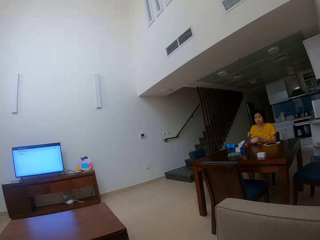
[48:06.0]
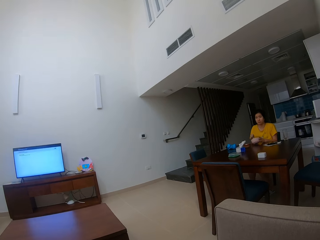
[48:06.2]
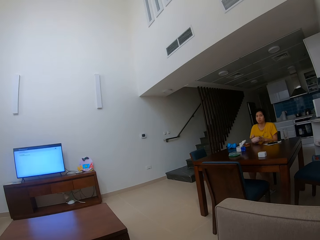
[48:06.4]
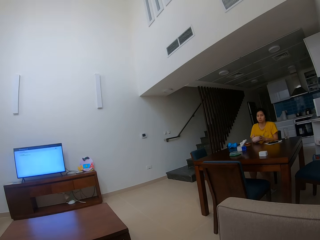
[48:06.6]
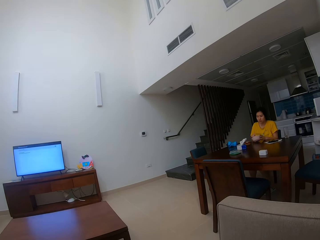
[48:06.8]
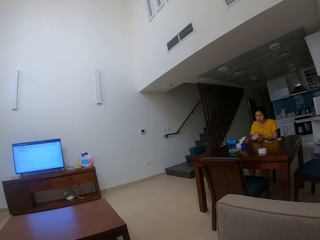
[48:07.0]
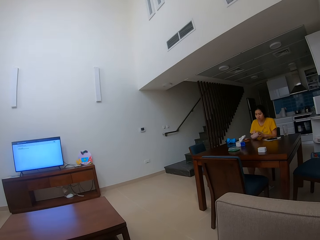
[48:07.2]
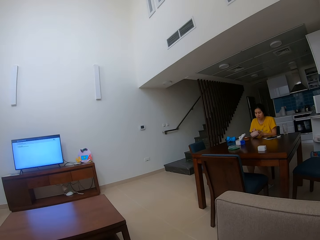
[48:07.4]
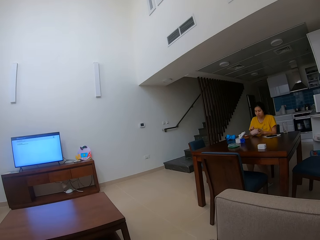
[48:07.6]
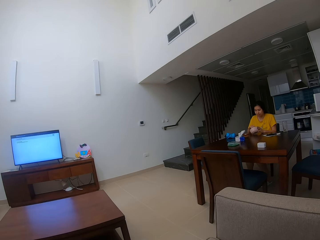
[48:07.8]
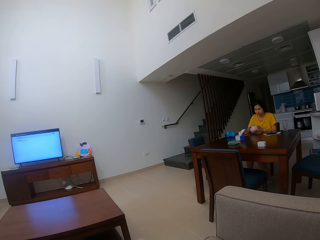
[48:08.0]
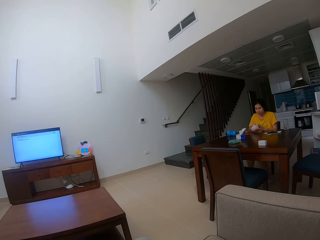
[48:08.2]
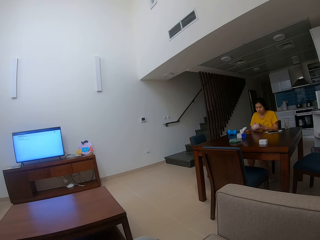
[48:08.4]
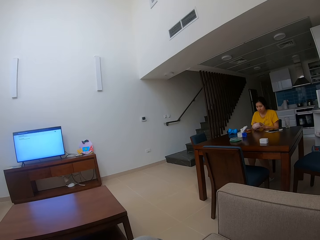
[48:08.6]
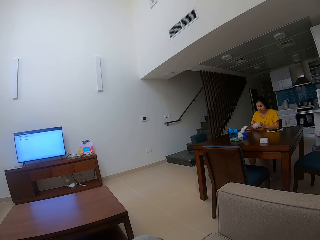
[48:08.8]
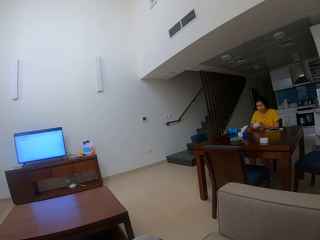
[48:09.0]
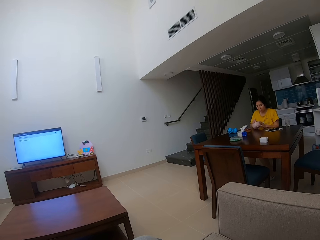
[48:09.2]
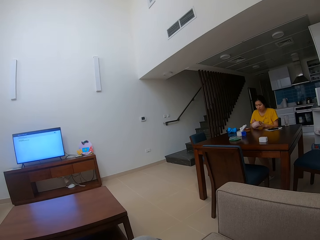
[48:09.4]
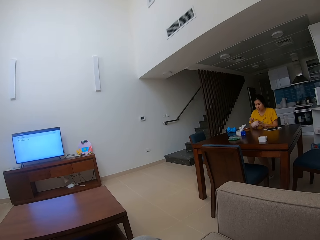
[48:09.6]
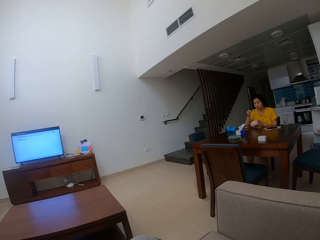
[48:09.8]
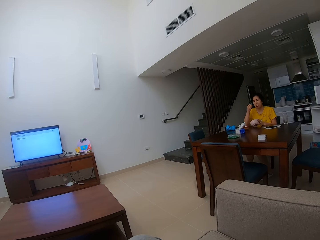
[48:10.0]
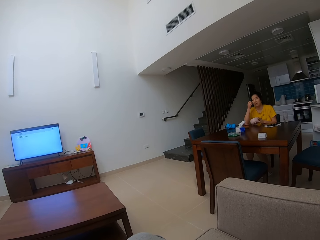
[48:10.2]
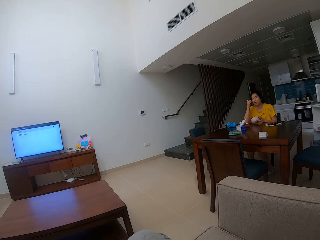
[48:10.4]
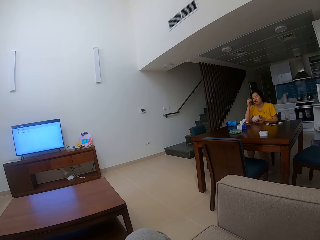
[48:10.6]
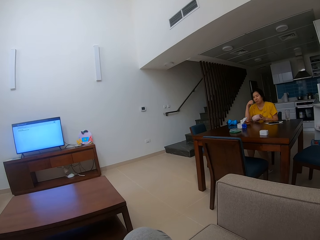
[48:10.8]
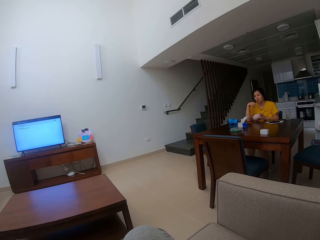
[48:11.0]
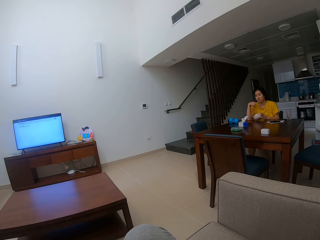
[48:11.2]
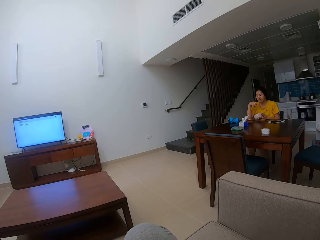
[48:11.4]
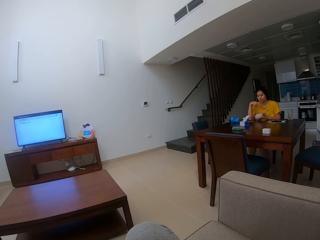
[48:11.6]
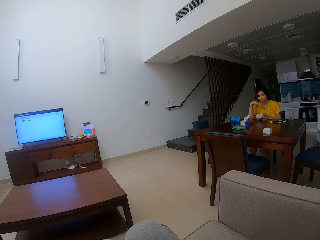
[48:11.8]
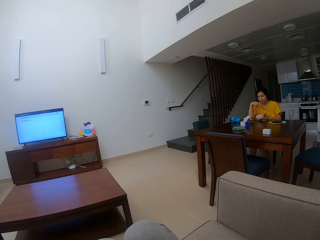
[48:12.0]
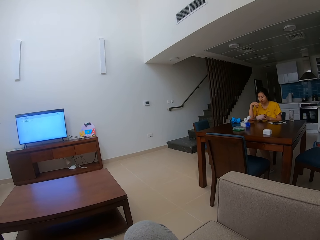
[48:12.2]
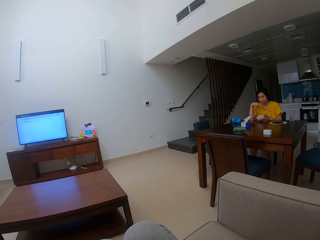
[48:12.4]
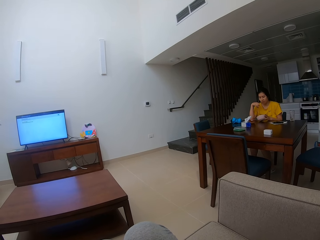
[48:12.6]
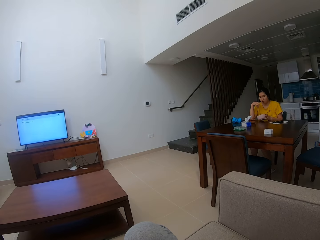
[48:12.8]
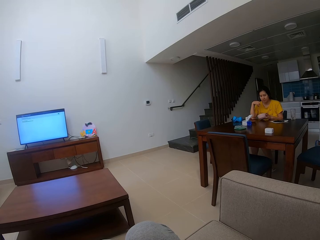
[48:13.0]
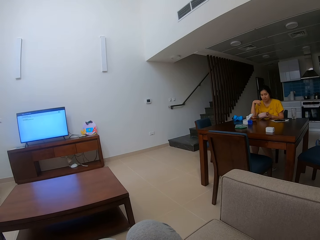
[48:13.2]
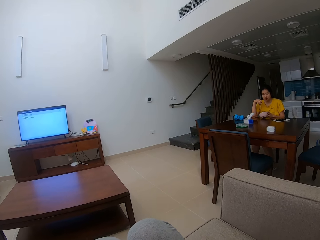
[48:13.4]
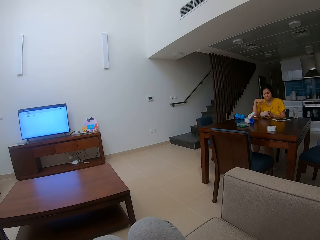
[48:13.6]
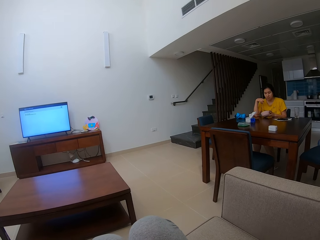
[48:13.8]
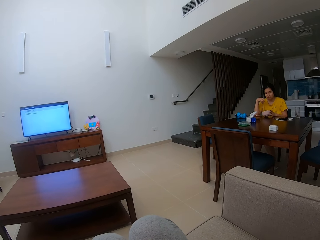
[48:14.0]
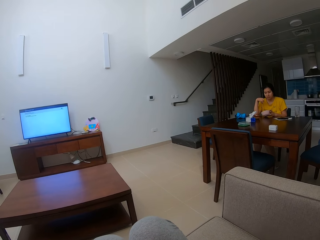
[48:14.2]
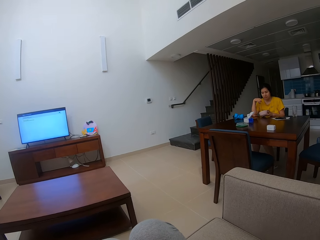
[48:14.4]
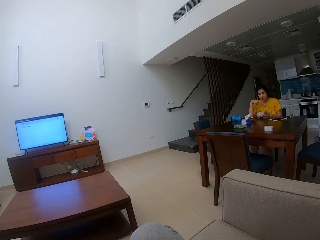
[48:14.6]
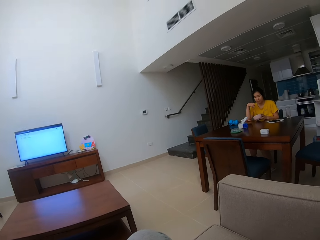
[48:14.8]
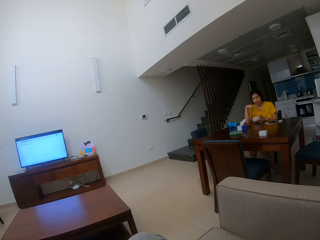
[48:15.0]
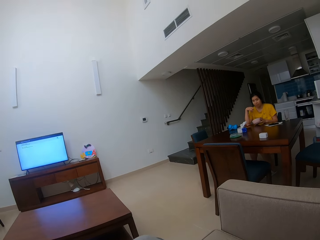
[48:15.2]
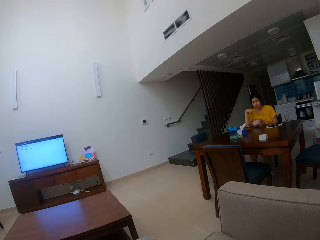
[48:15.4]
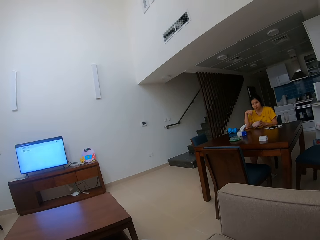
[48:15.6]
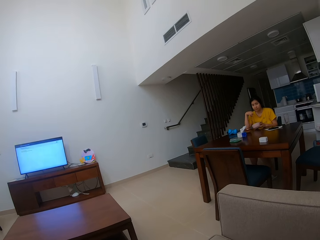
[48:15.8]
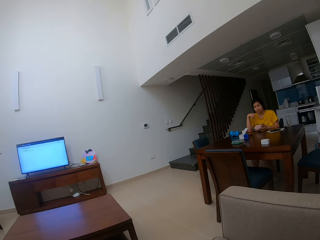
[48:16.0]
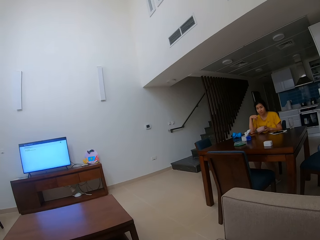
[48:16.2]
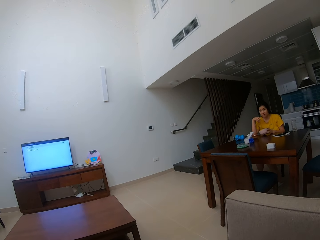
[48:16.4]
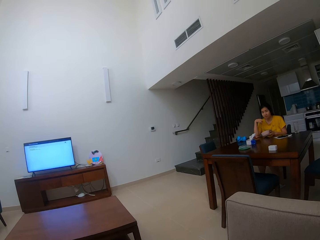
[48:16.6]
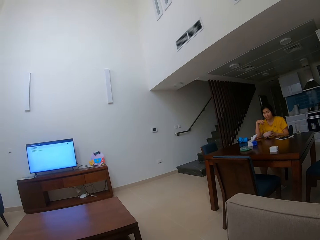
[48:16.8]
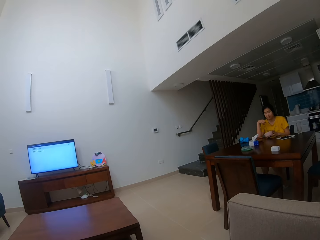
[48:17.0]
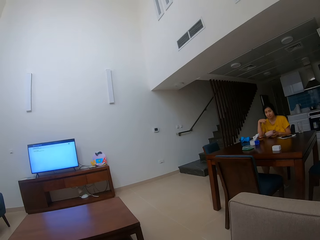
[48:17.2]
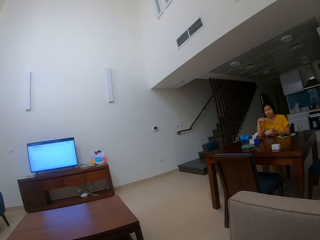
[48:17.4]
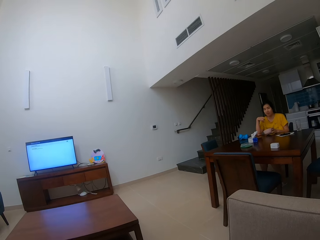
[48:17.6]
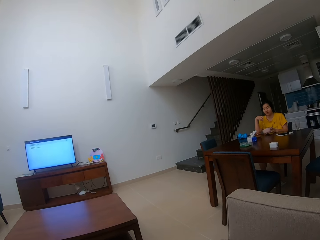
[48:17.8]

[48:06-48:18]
The woman scoops something from the bowl and eats something.

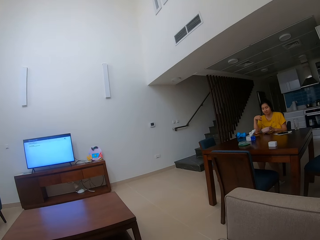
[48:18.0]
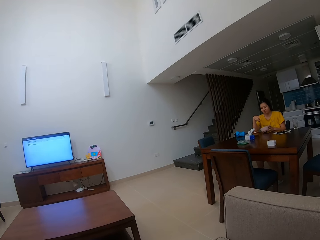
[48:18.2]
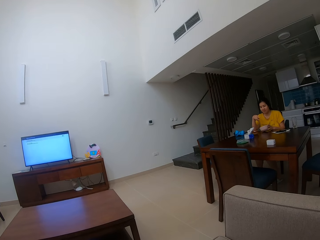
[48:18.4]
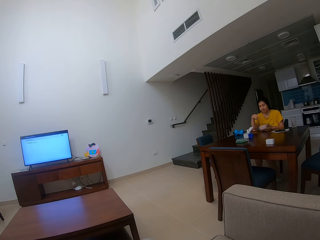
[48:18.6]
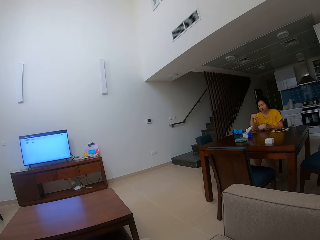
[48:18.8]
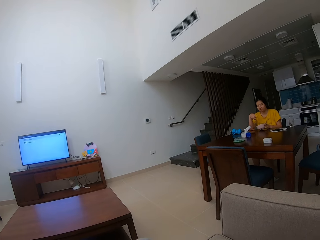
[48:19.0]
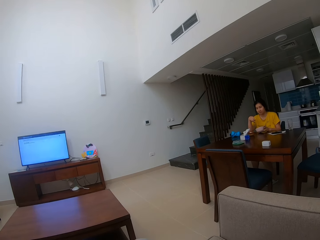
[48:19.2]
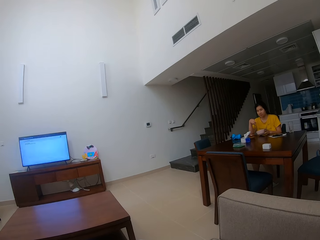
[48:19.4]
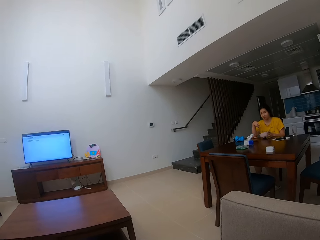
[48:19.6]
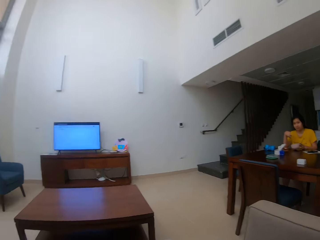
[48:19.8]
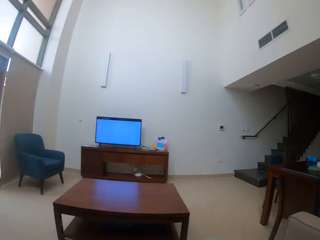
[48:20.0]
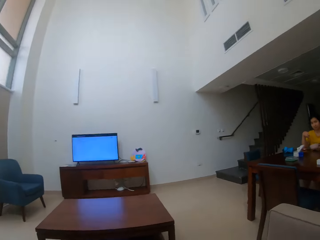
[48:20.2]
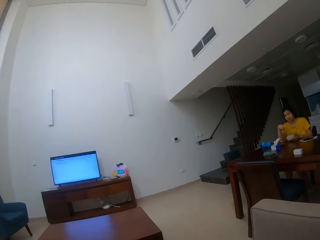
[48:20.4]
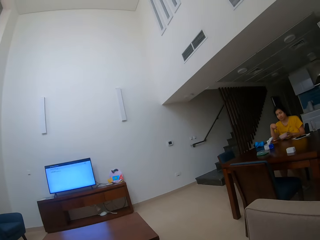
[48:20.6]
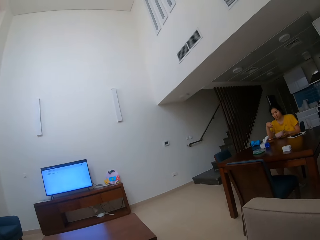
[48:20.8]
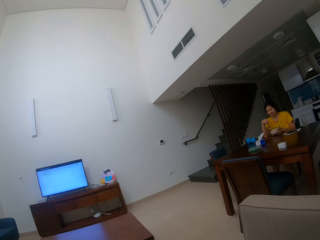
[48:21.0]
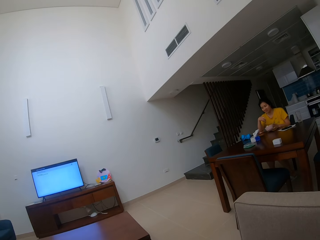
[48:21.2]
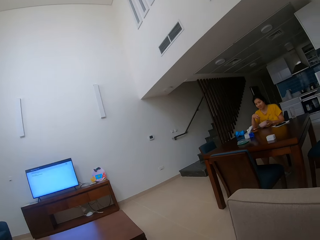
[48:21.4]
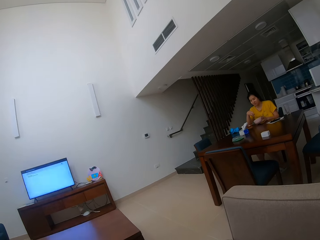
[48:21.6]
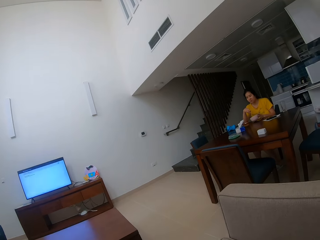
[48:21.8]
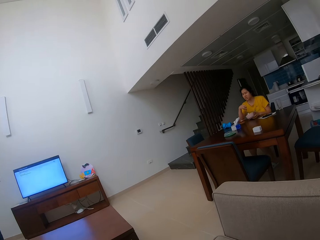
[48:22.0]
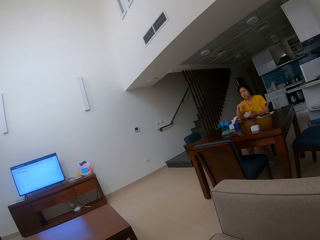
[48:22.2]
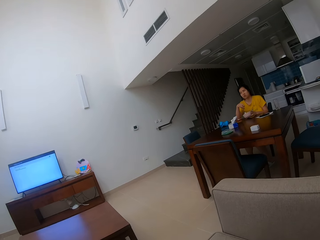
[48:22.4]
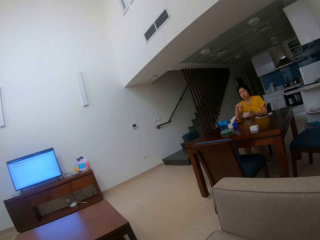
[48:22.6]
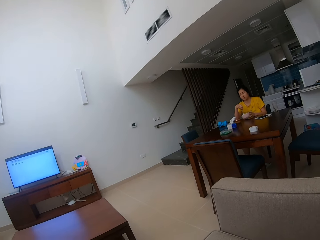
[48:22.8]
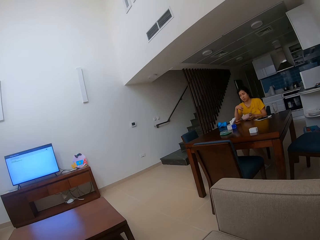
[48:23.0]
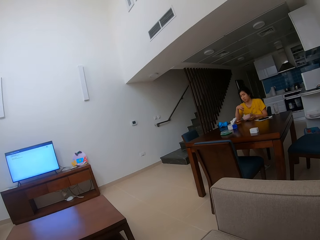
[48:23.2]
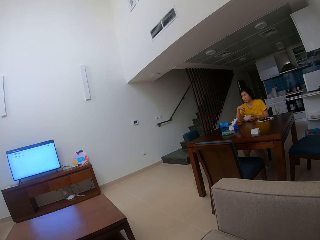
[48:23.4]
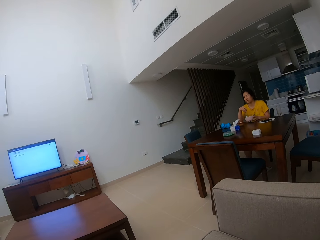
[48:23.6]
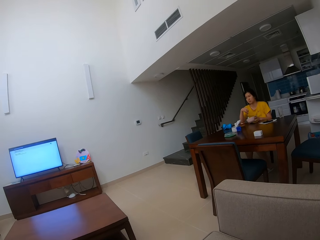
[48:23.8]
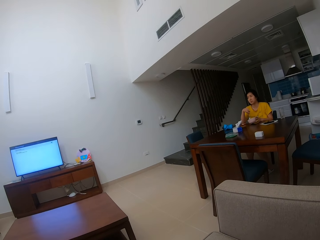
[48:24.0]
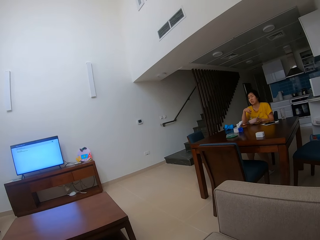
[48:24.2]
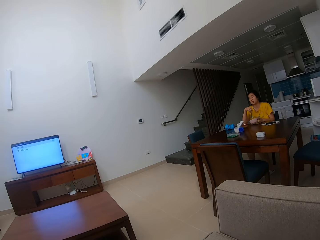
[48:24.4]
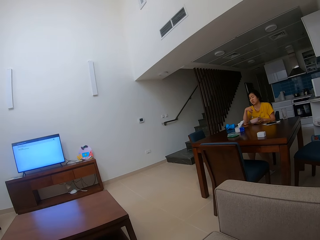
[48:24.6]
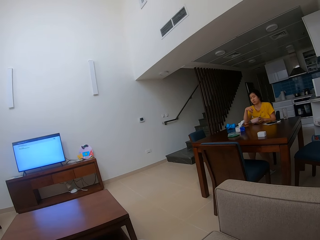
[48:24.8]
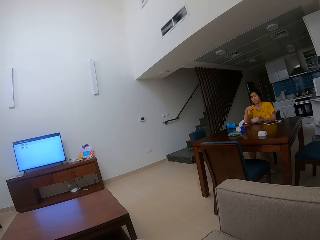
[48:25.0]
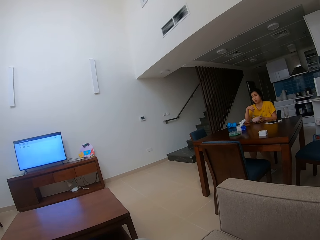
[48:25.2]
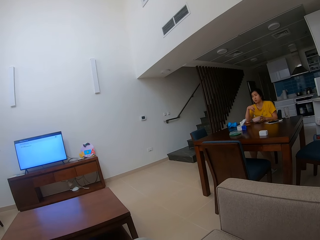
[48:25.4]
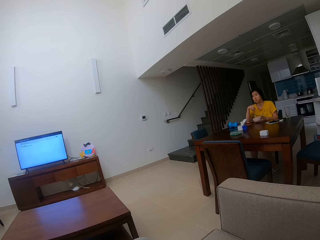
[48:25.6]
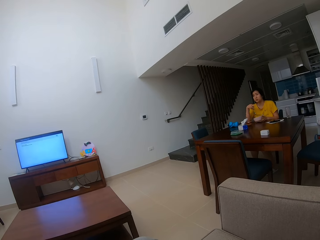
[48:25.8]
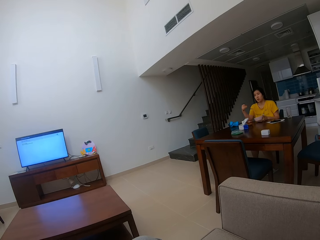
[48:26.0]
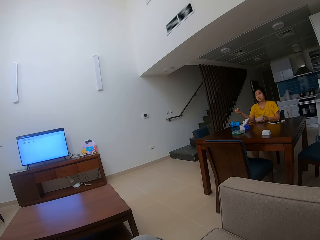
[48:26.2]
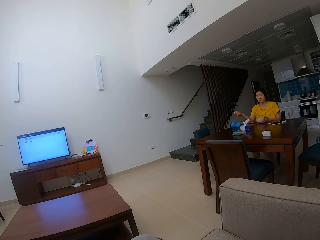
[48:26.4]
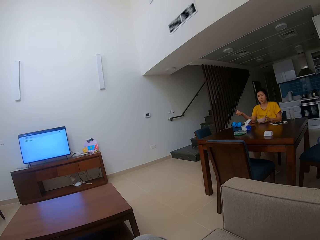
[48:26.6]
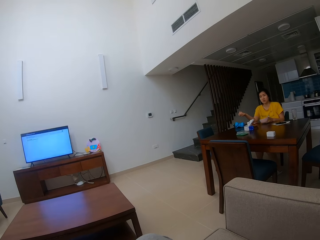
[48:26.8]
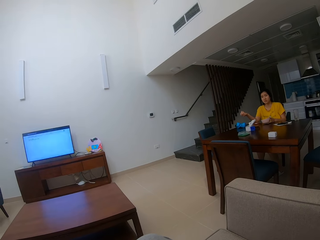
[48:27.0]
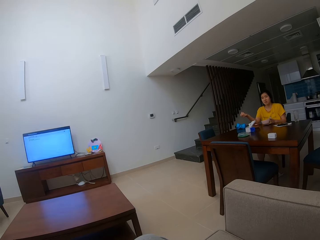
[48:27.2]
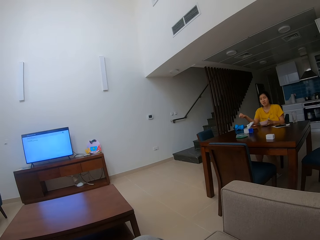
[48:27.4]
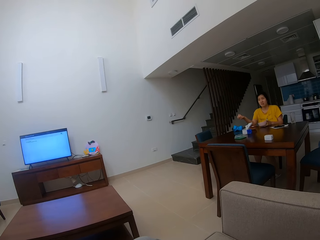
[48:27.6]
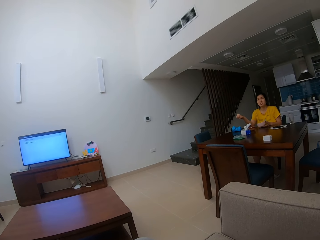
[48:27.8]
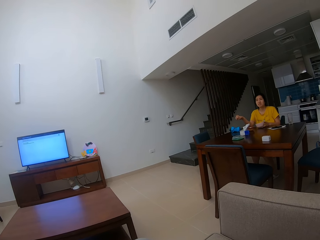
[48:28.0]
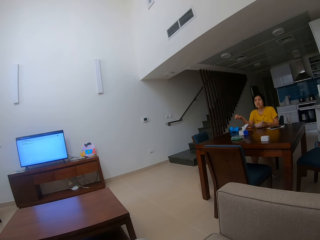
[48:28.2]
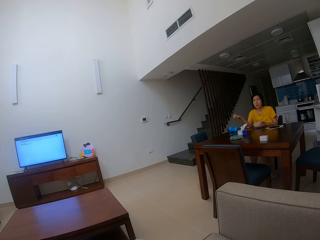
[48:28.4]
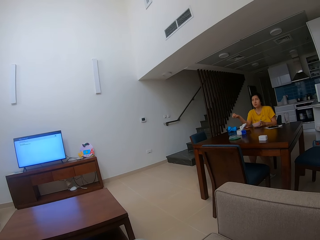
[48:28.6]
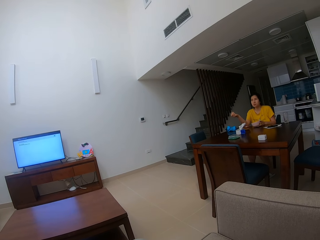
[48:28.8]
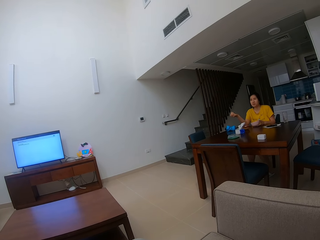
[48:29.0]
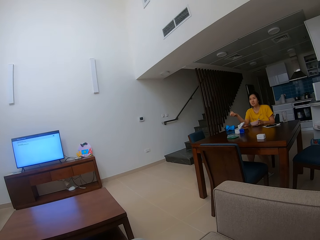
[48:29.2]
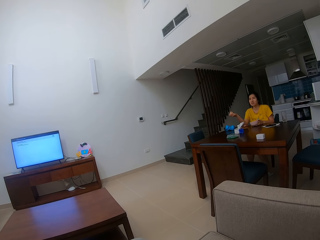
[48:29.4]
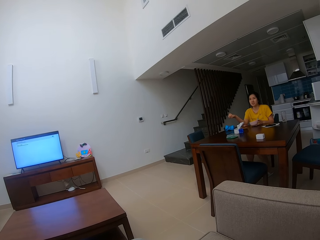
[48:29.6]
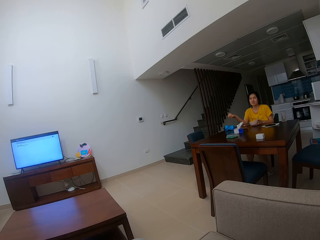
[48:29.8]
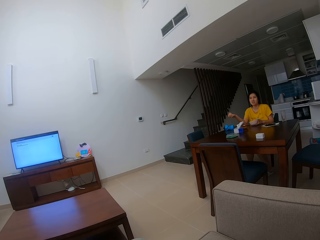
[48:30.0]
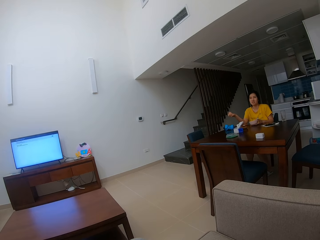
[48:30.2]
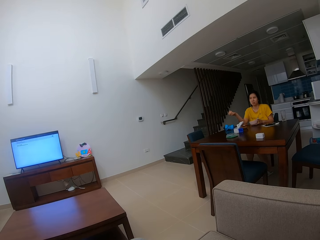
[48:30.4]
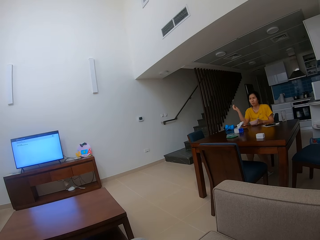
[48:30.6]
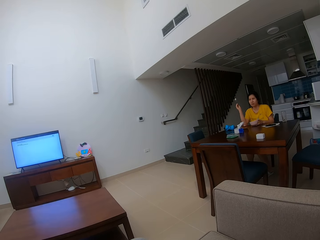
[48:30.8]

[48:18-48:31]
A woman scoops something from the bowl. She talks to the camera wearer.
